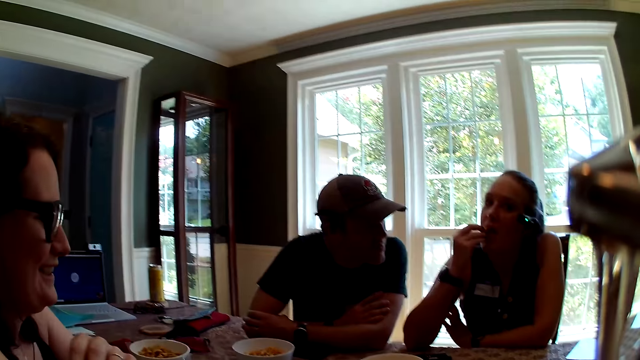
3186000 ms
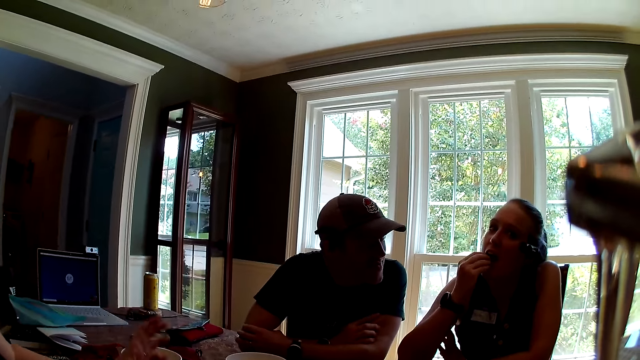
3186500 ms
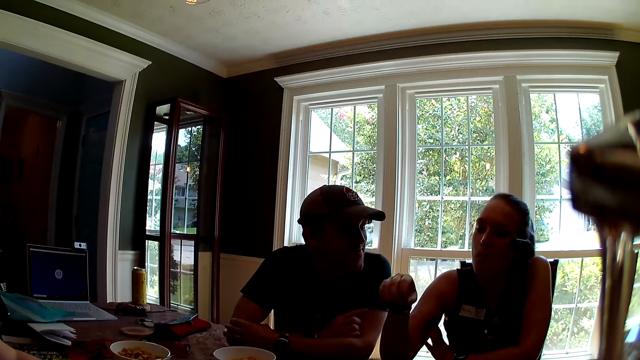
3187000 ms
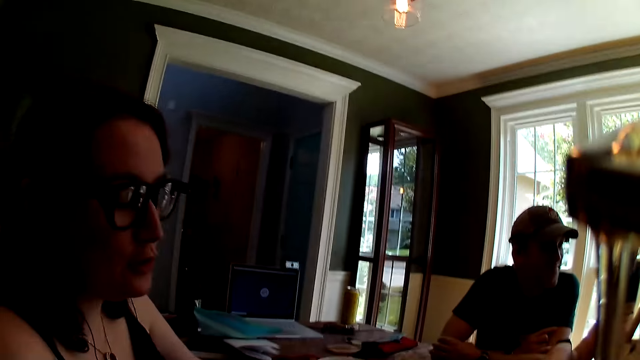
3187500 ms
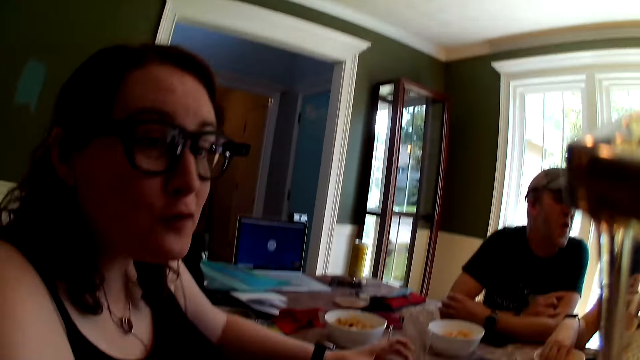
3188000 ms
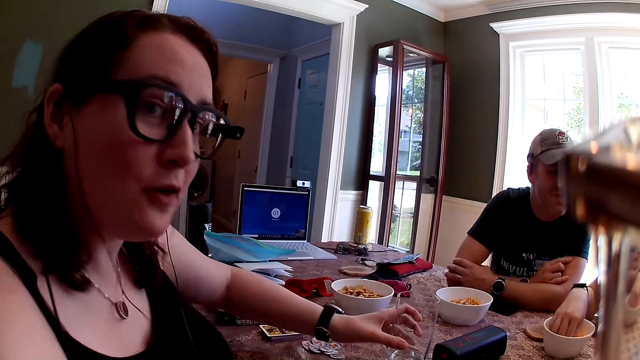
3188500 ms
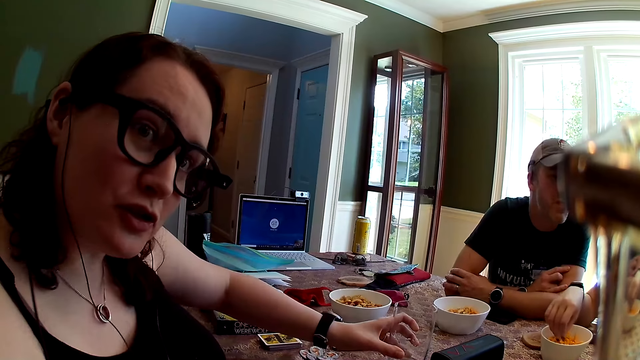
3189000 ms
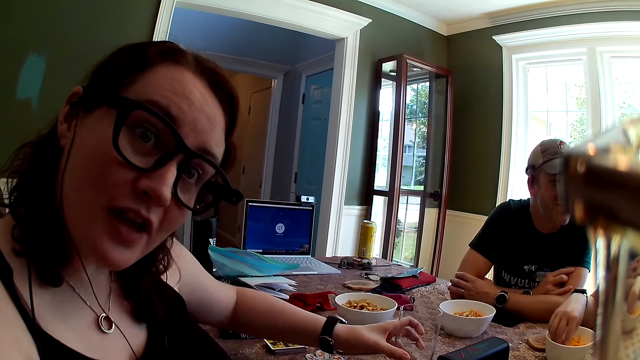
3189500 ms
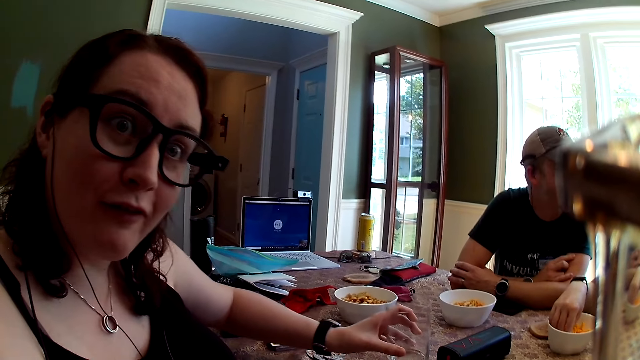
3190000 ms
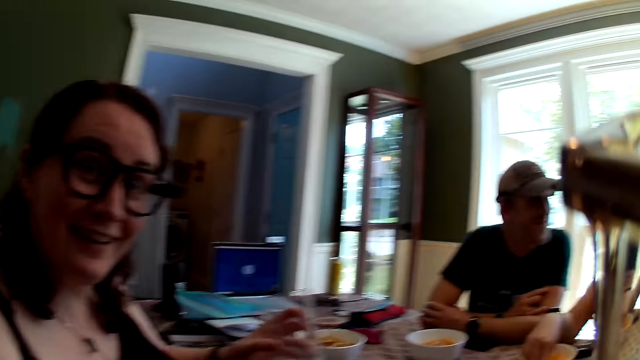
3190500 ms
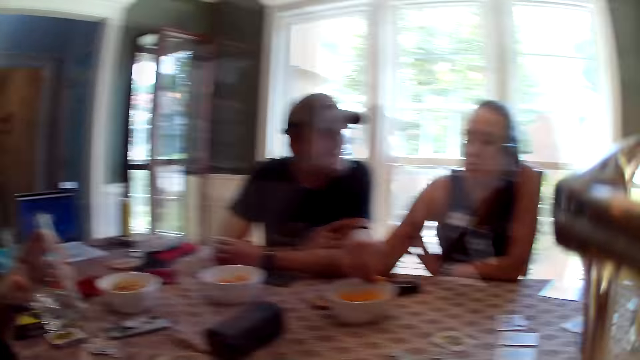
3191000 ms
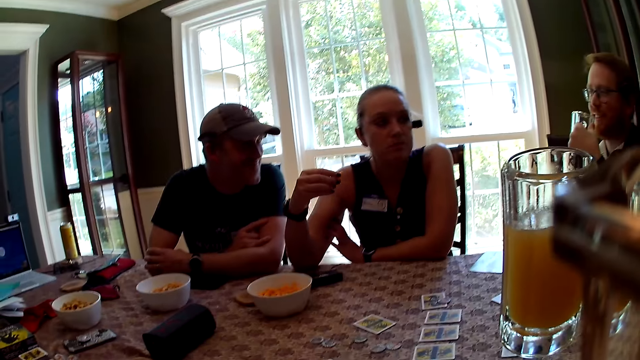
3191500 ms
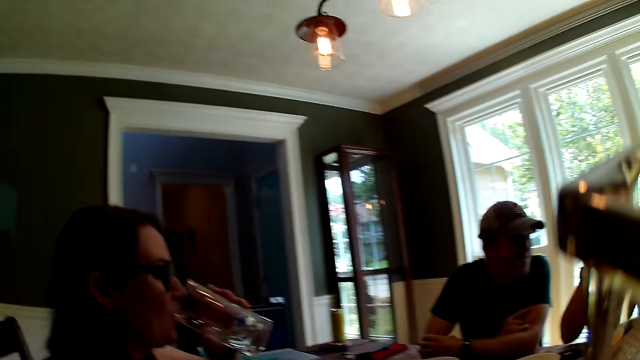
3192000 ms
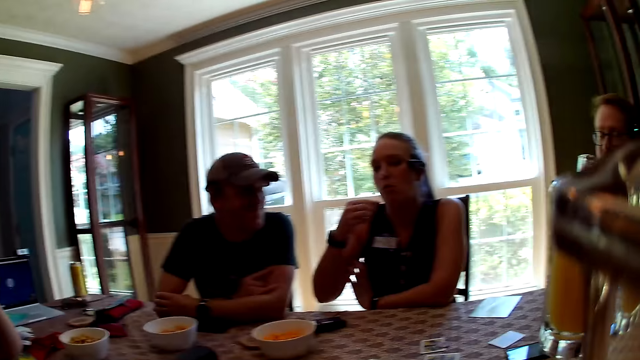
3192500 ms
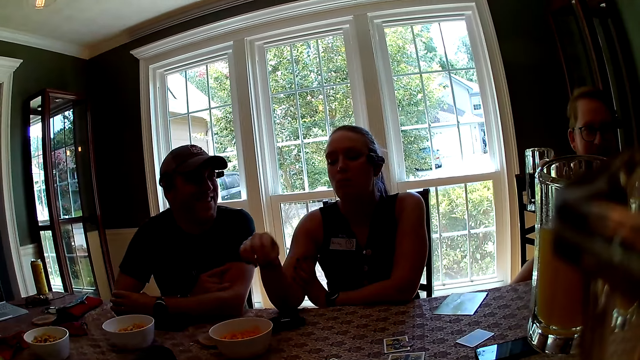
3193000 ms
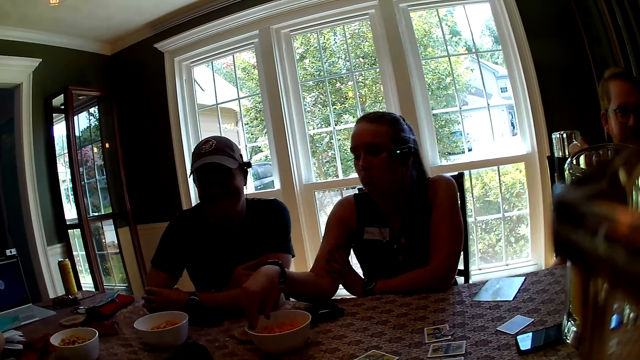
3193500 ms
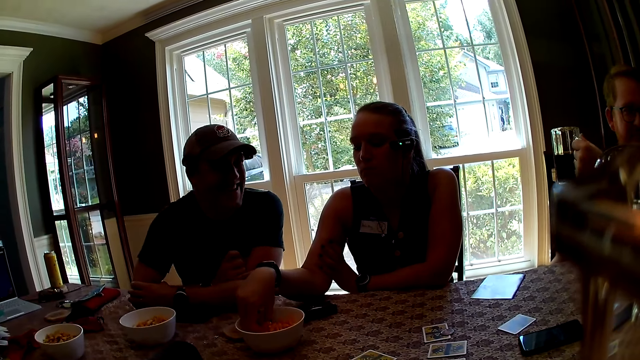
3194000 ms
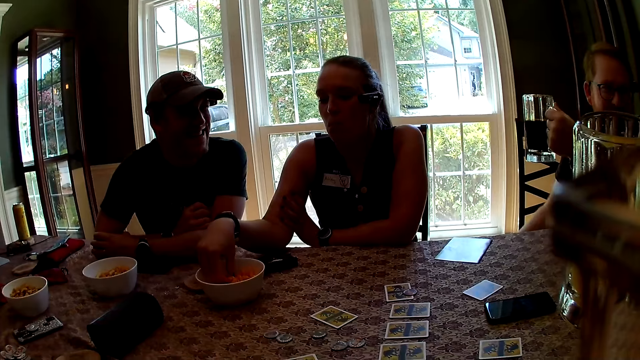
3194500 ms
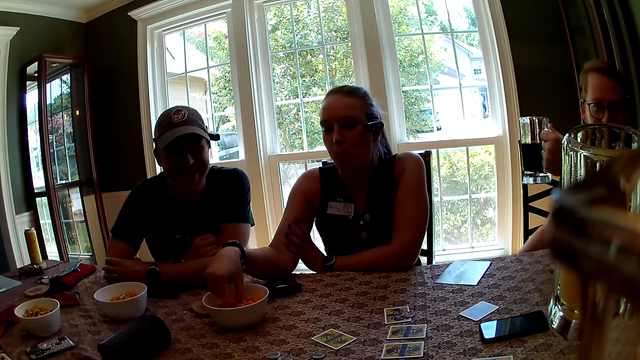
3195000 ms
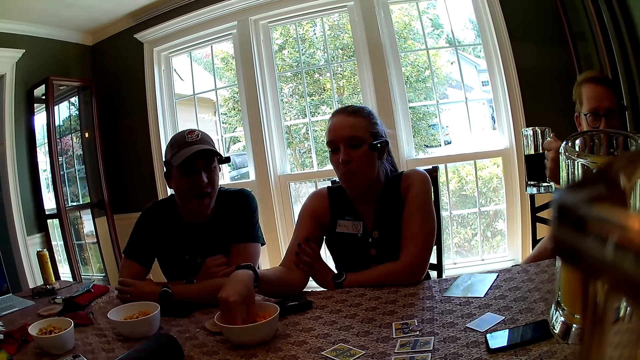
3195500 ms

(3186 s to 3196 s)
The woman eats the snack in her right hand. Another woman holds a cup with her left hand. The first woman puts her right hand in the bowl of snacks. The other woman converses with the camera wearer. She picks the cup in her left hand from the table. The first woman picks a snack from the bowl of snacks with her right hand. The camera wearer holds a cup of beer in her right hand. A man holds a cup of beer in his left hand. The other woman drinks from the cup in her left hand. The camera wearer looks around. The first woman picks snacks from the bowl. She puts her right hand in the bowl of snacks.

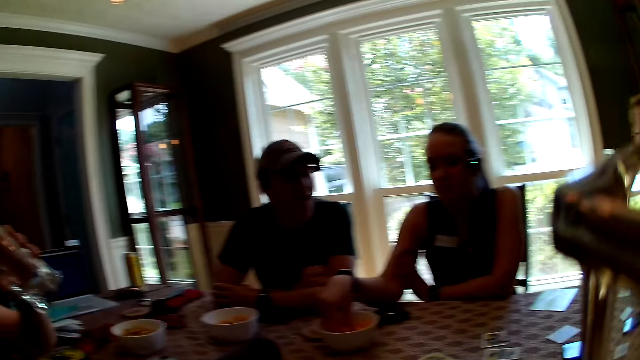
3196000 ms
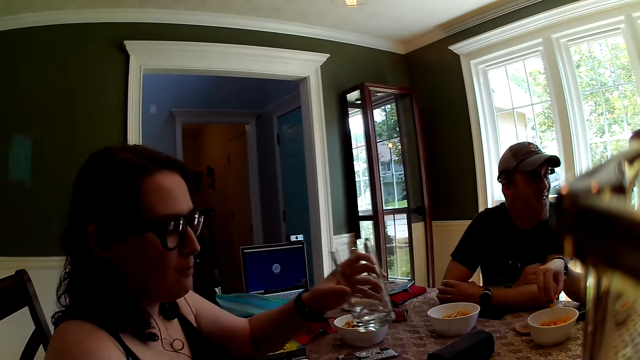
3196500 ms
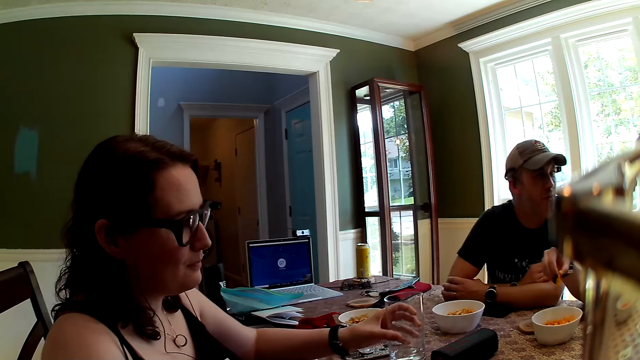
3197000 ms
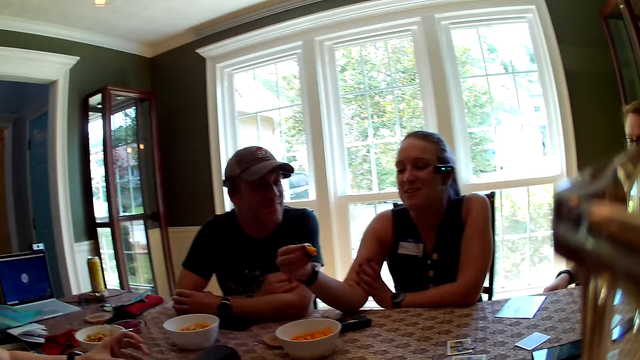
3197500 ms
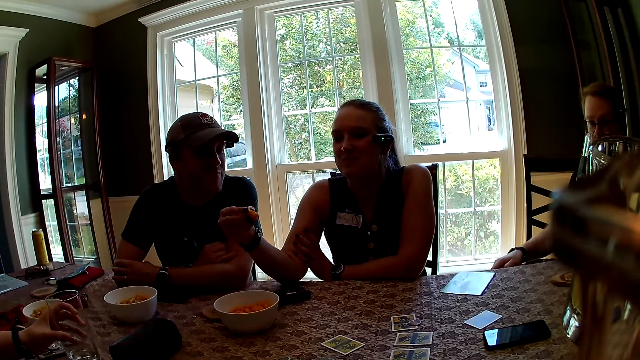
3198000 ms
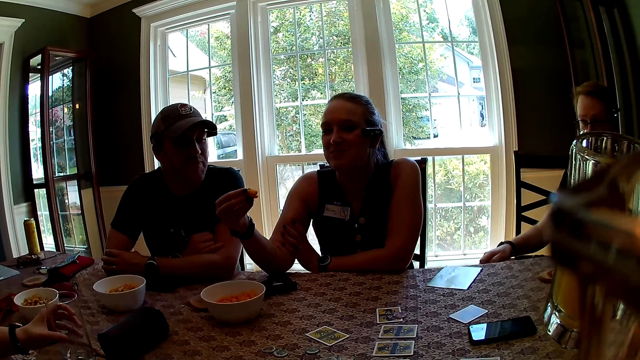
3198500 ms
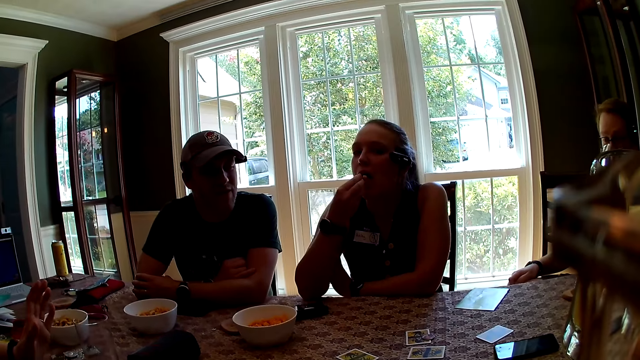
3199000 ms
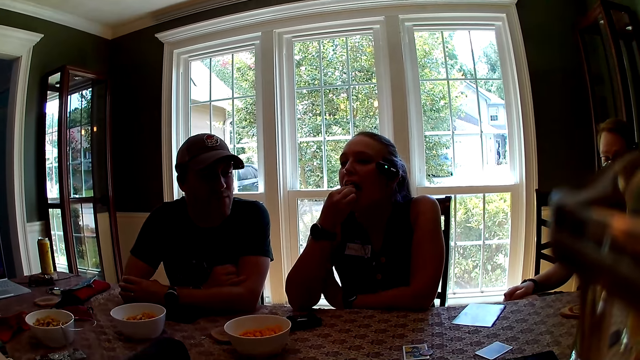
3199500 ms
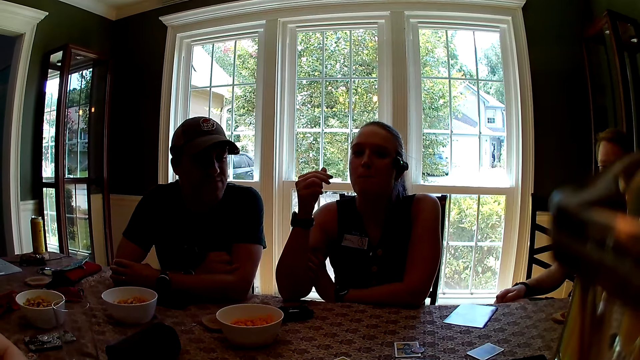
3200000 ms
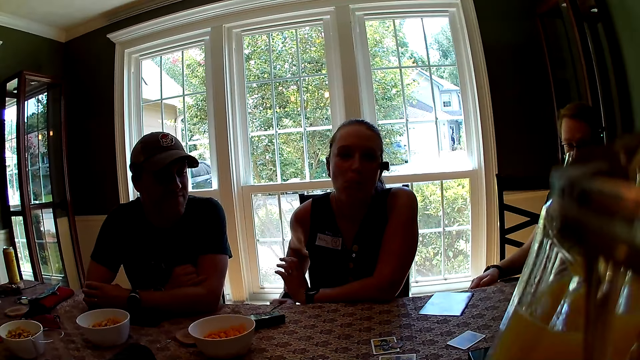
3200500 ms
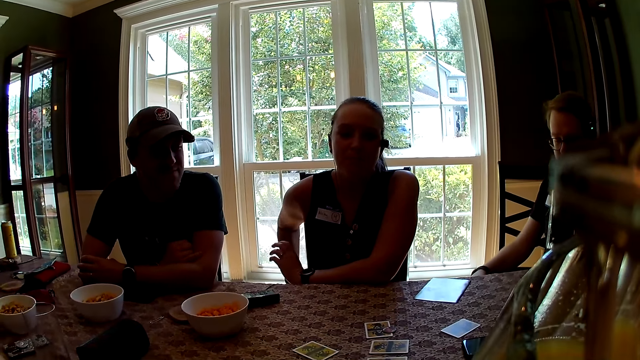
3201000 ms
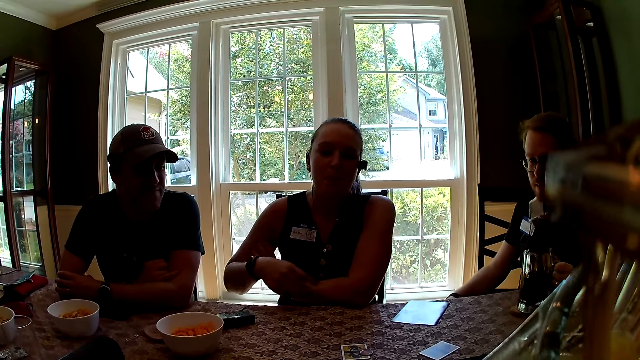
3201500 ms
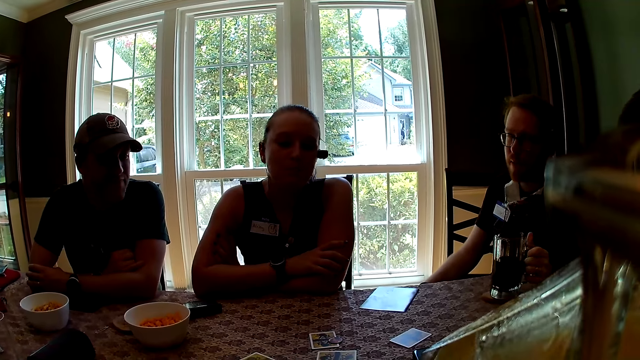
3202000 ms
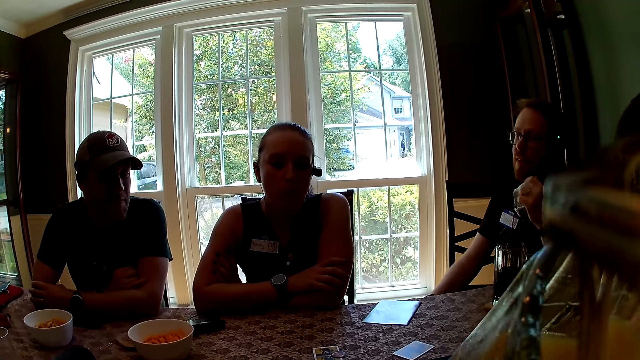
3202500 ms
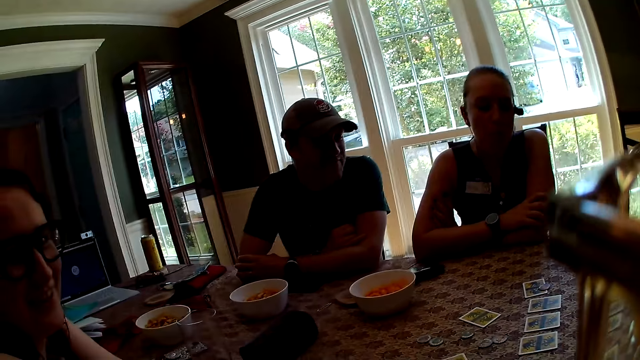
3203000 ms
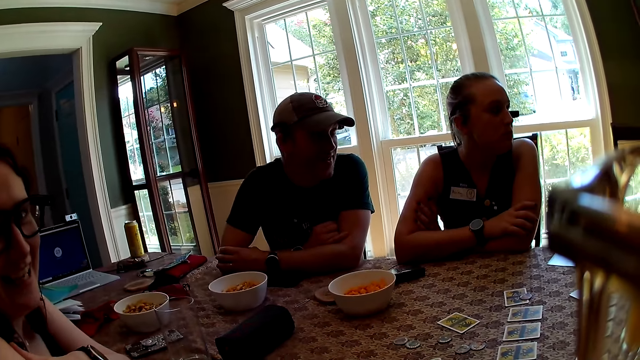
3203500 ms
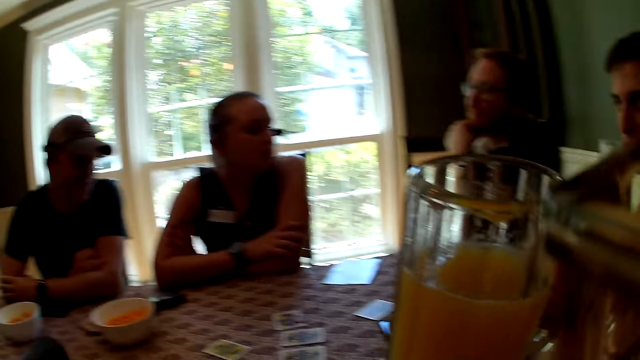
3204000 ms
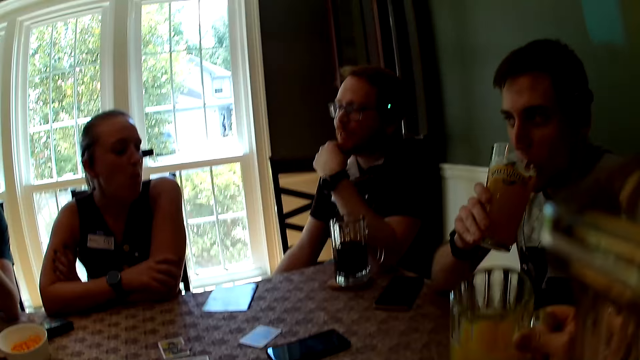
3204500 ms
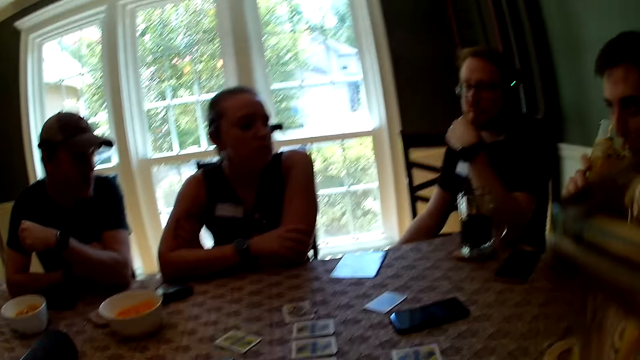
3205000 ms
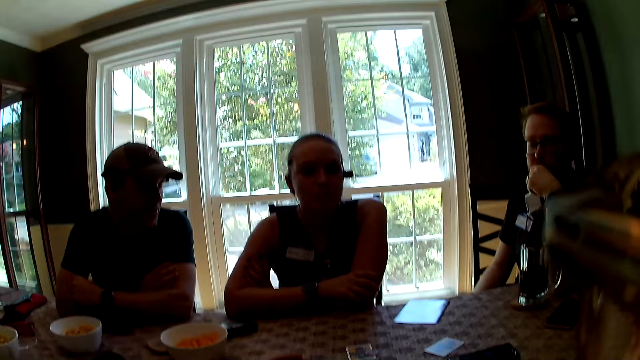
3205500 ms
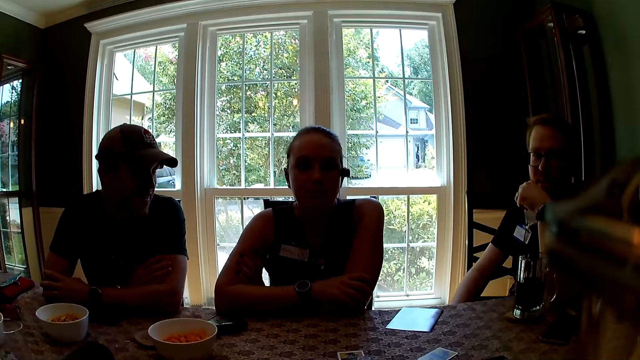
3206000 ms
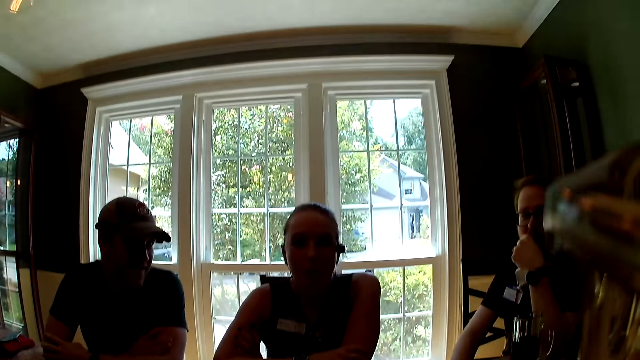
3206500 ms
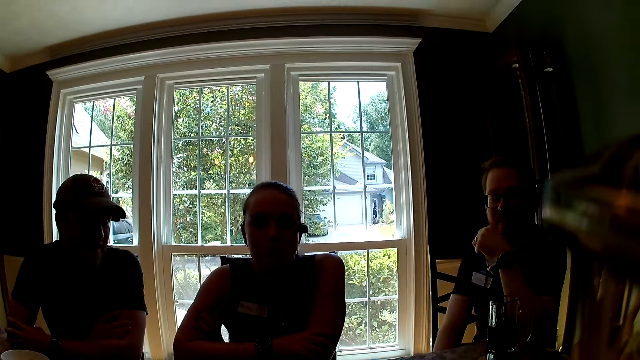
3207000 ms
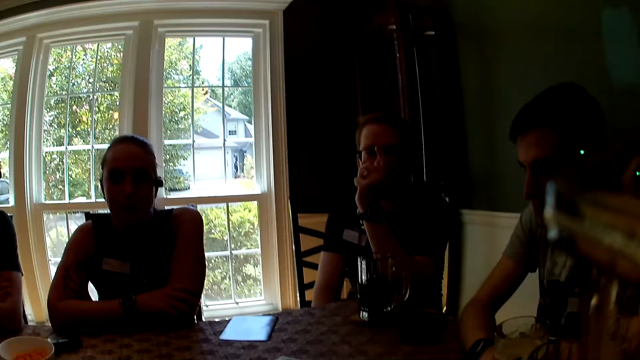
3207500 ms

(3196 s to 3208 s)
The woman holds the cup in her left hand. The camera wearer looks around. A man converses with another woman. The first woman drops the cup with her left hand on the table. The camera wearer looks around. The other woman eats the snack in her right hand. The camera wearer drinks from the cup of beer in her right hand. She looks around. She drops the cup of beer on the table with her right hand. The man drinks from a cup of beer in his right hand.
